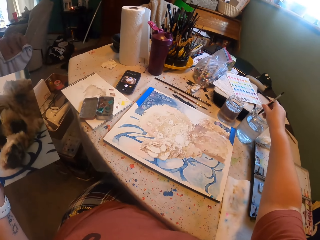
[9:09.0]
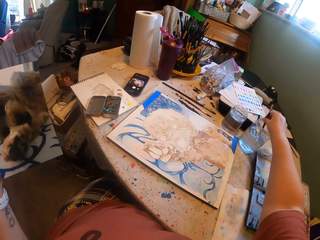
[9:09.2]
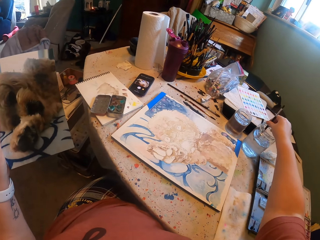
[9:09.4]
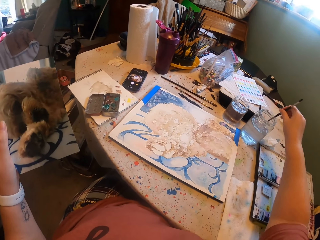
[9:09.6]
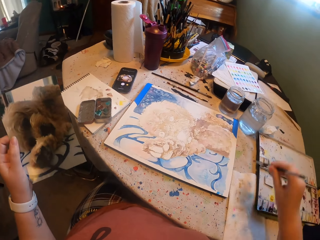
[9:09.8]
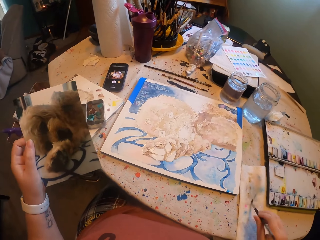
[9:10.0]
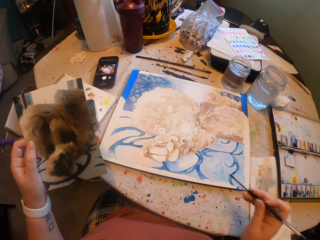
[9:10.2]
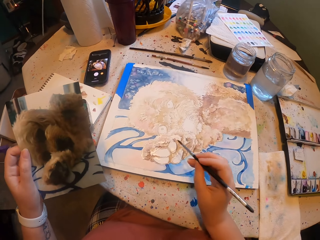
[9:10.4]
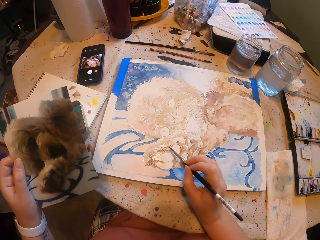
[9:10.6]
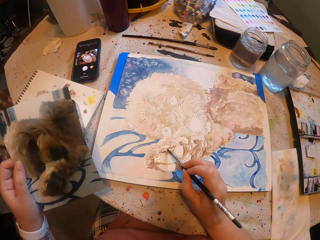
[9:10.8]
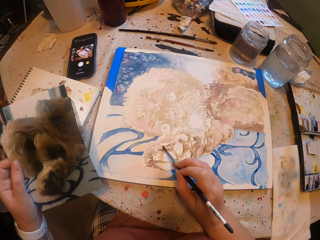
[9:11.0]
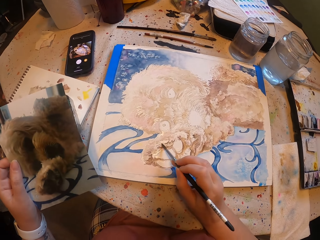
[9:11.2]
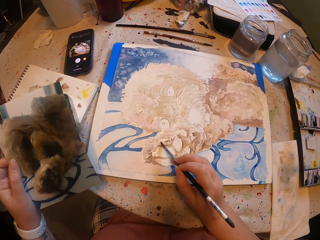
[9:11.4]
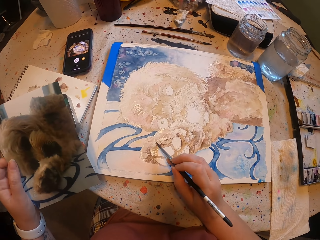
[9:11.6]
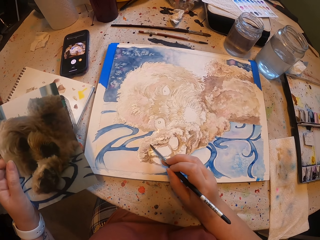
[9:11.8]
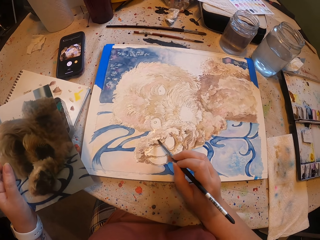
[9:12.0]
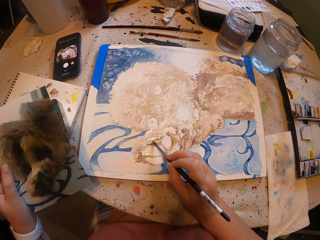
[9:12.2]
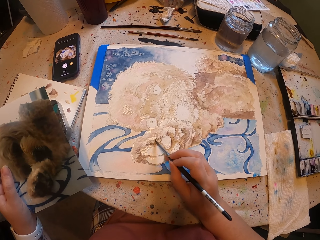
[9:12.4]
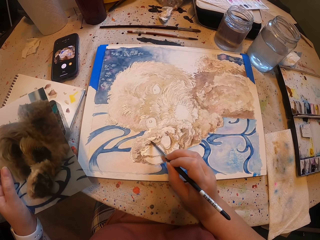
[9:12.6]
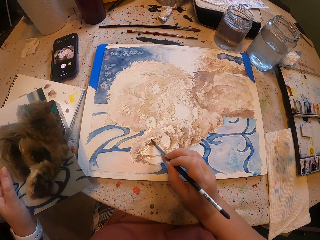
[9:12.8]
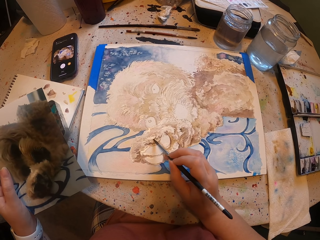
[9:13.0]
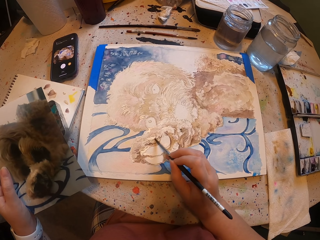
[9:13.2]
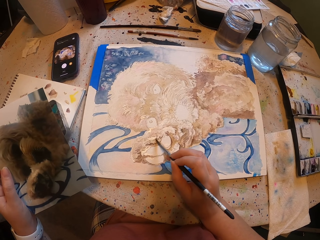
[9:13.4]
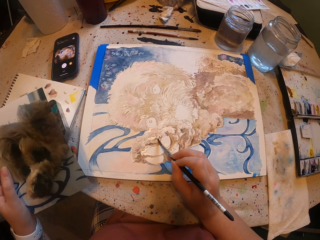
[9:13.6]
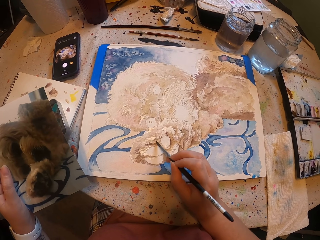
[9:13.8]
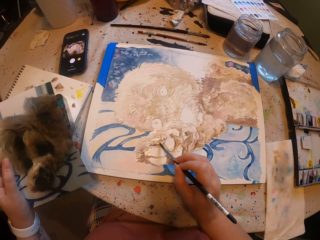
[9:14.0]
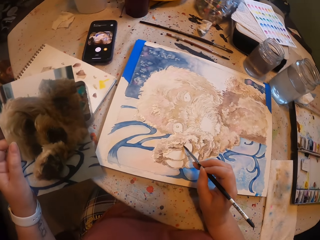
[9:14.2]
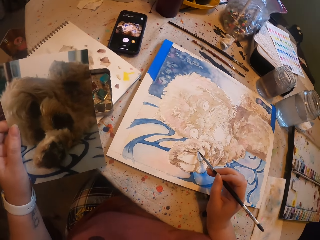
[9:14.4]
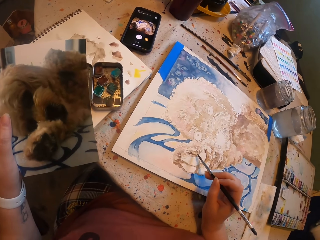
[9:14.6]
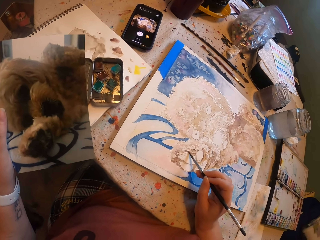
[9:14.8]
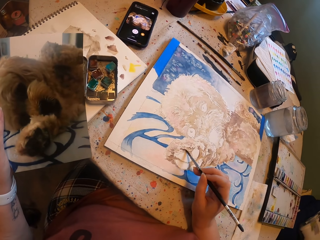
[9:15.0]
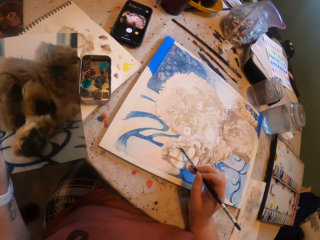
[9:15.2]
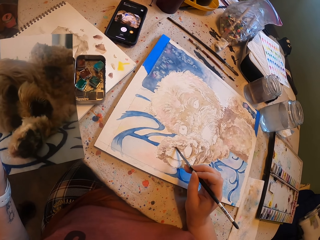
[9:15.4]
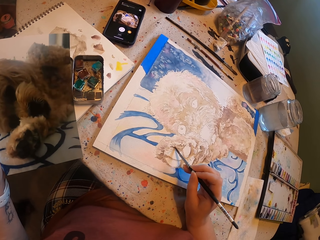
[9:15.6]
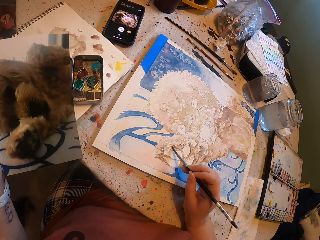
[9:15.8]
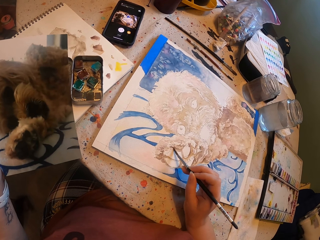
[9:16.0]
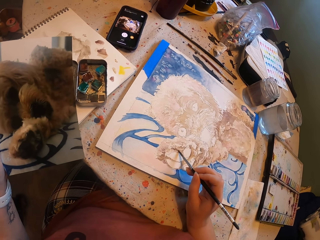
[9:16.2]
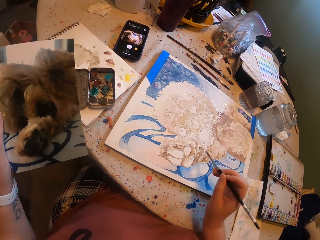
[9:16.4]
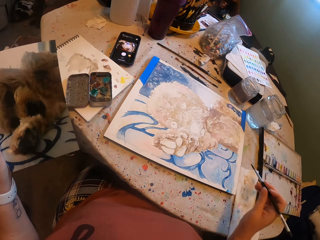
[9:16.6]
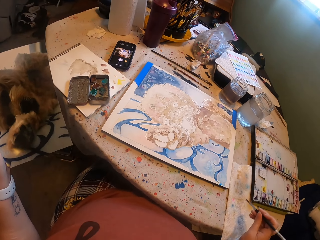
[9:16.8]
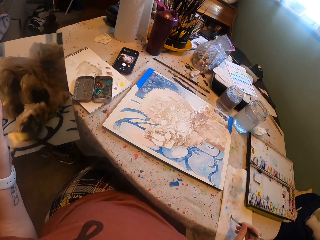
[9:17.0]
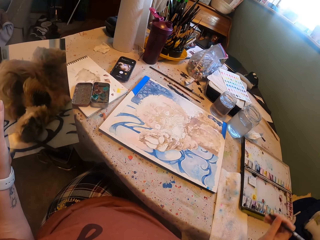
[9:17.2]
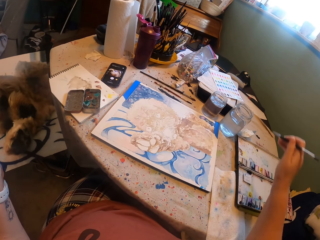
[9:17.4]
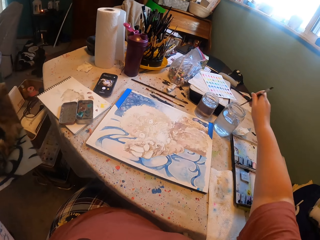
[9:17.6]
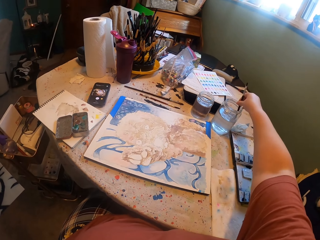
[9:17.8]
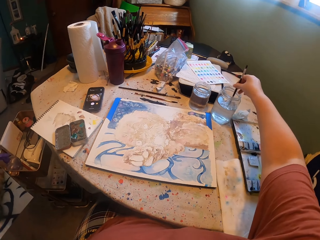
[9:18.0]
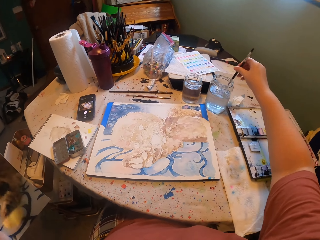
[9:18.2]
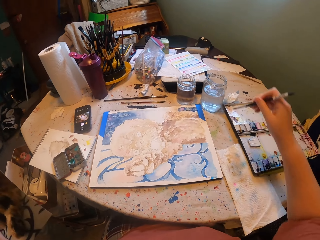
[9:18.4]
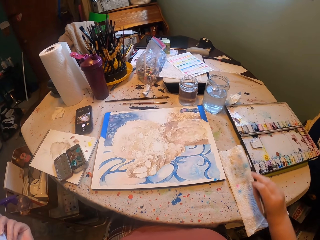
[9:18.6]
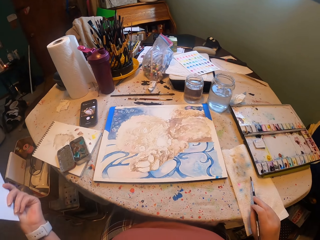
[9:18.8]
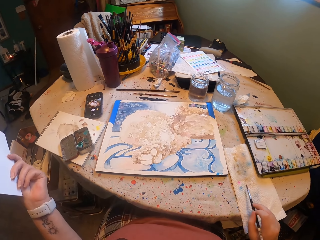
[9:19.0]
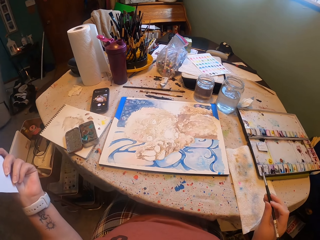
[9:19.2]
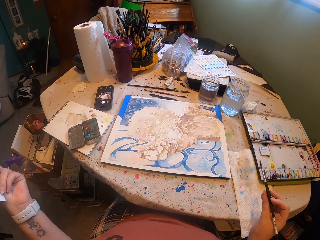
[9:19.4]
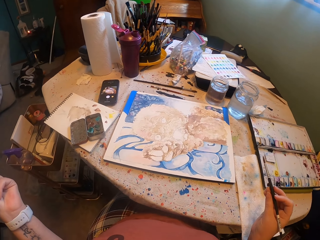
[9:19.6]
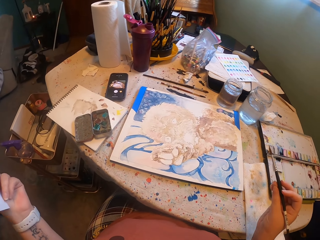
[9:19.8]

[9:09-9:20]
The camera wearer dips the paint brush in the water. They paint the art with the paint brush. They dip the paint brush in the water.

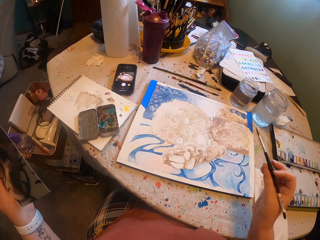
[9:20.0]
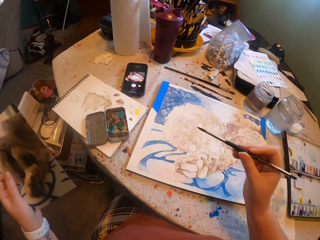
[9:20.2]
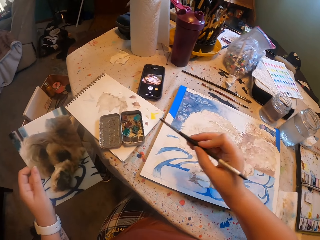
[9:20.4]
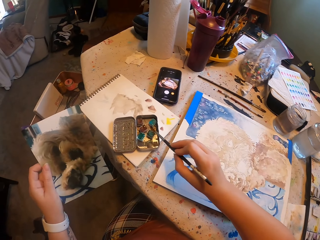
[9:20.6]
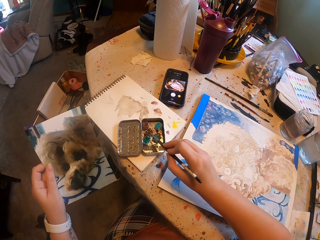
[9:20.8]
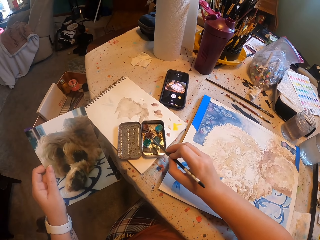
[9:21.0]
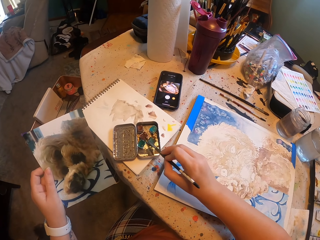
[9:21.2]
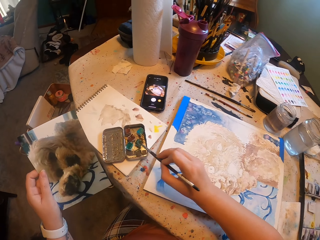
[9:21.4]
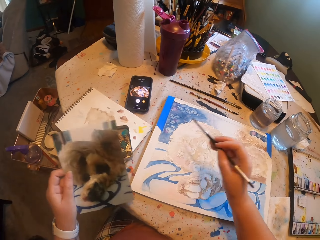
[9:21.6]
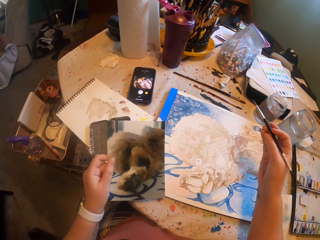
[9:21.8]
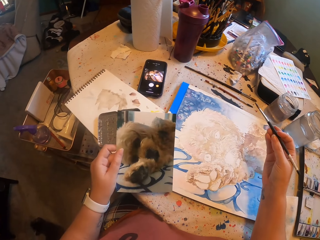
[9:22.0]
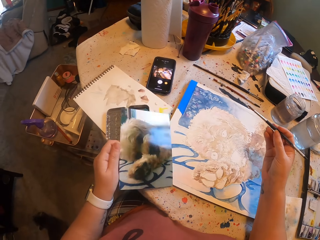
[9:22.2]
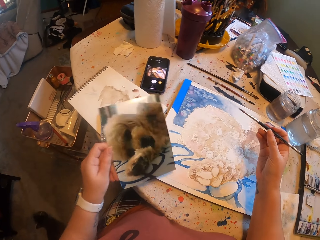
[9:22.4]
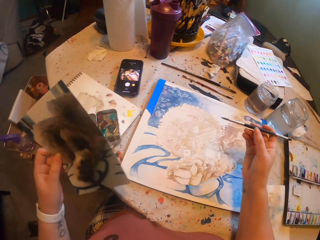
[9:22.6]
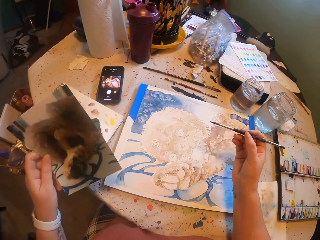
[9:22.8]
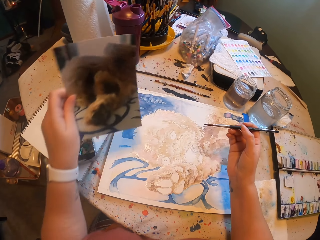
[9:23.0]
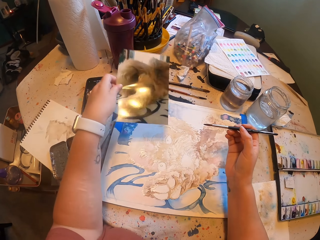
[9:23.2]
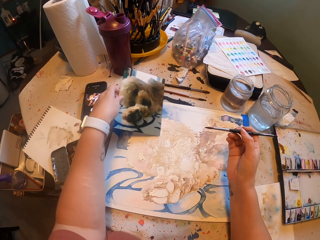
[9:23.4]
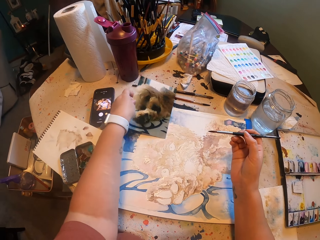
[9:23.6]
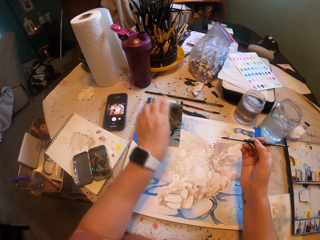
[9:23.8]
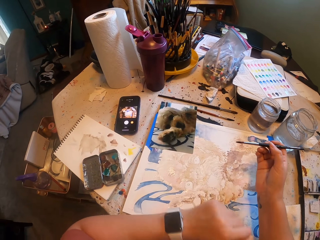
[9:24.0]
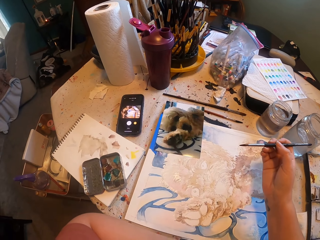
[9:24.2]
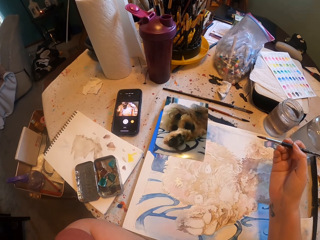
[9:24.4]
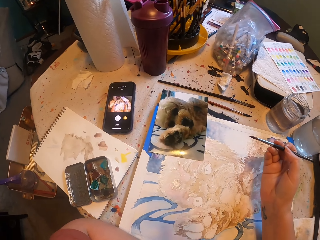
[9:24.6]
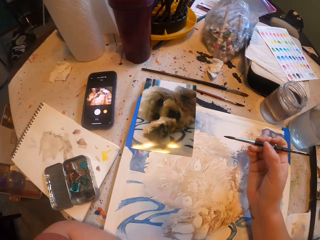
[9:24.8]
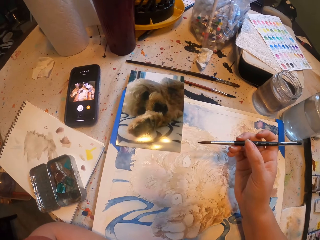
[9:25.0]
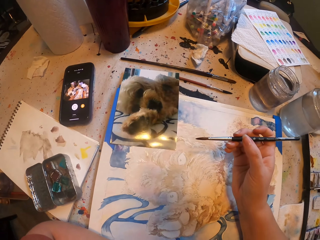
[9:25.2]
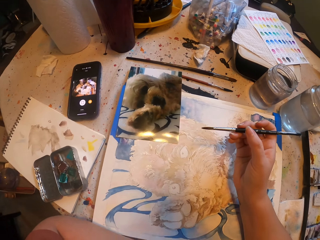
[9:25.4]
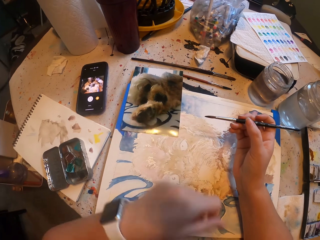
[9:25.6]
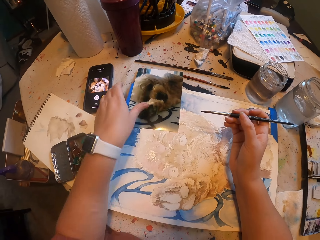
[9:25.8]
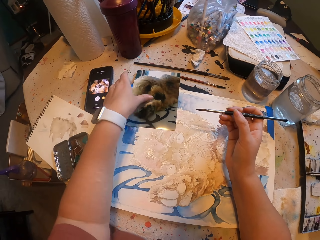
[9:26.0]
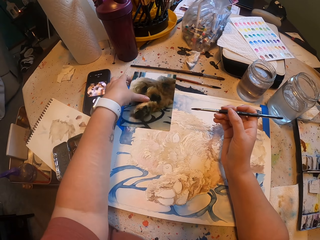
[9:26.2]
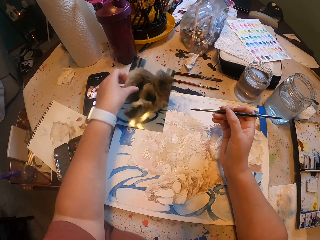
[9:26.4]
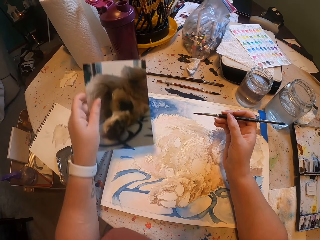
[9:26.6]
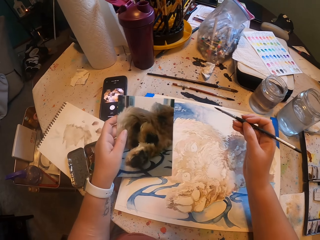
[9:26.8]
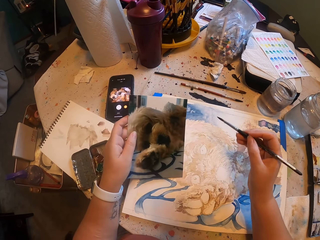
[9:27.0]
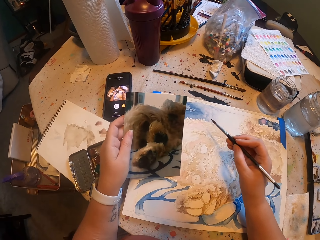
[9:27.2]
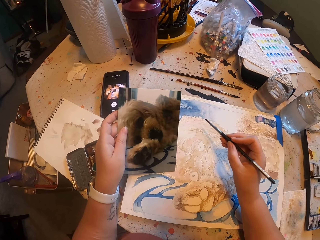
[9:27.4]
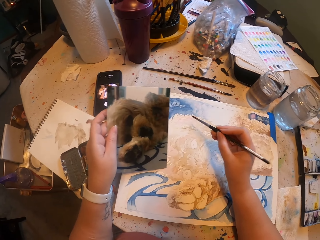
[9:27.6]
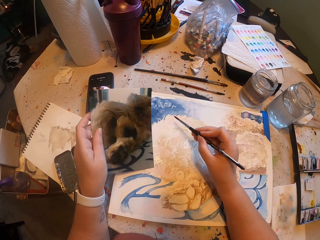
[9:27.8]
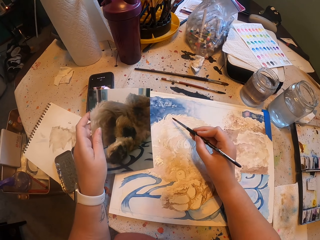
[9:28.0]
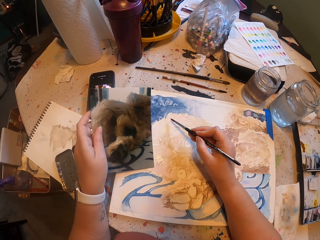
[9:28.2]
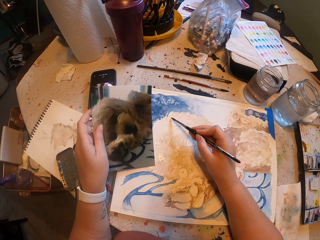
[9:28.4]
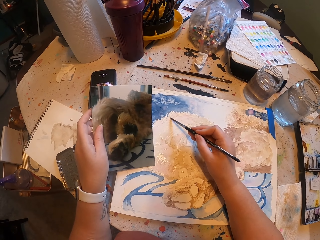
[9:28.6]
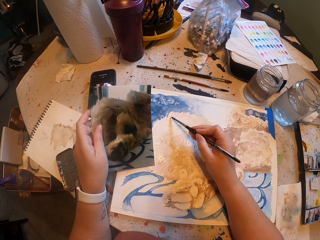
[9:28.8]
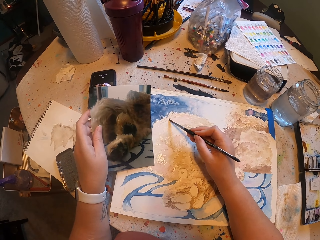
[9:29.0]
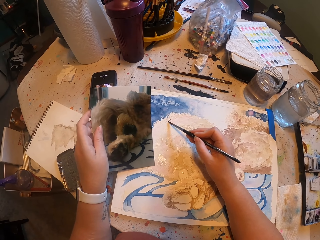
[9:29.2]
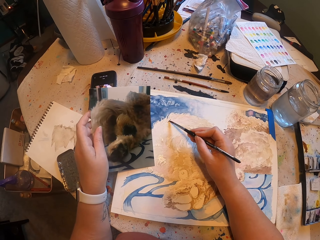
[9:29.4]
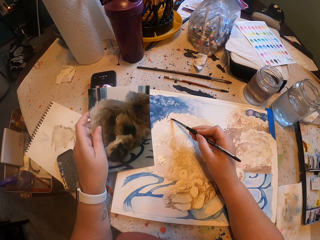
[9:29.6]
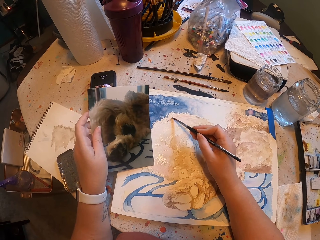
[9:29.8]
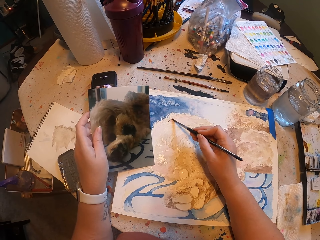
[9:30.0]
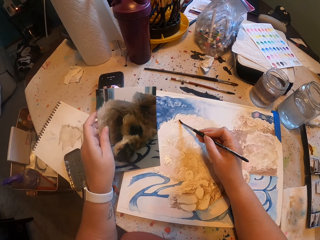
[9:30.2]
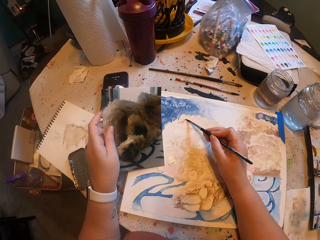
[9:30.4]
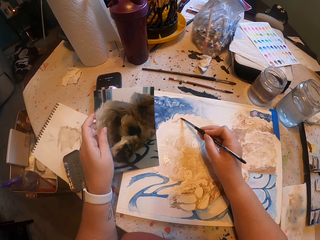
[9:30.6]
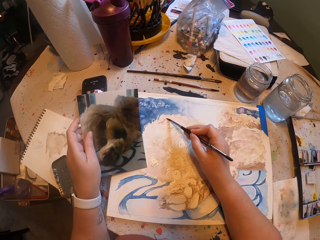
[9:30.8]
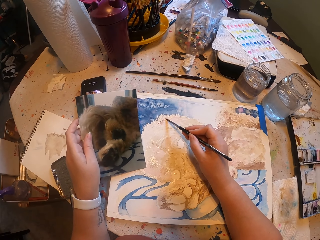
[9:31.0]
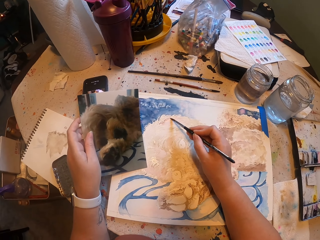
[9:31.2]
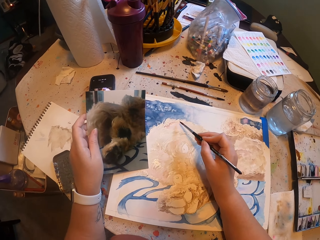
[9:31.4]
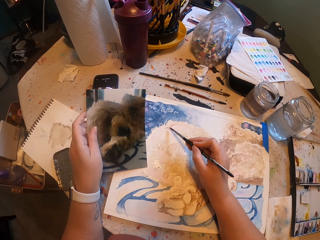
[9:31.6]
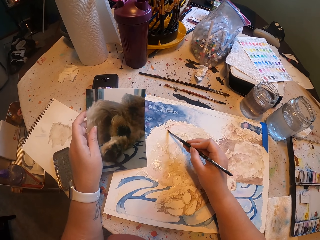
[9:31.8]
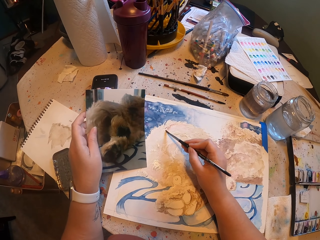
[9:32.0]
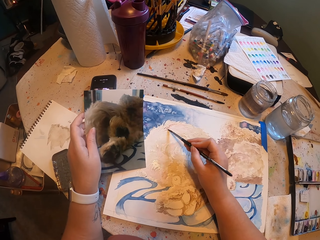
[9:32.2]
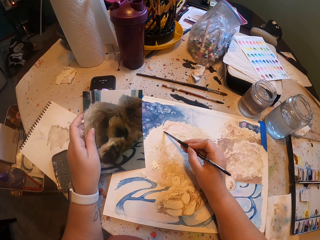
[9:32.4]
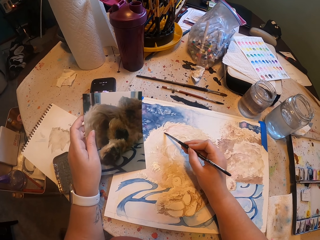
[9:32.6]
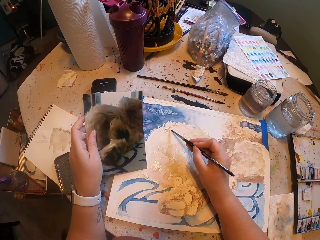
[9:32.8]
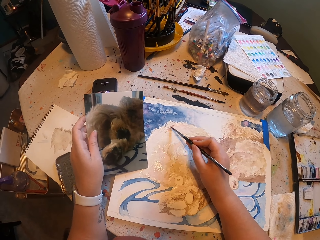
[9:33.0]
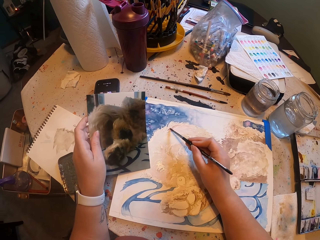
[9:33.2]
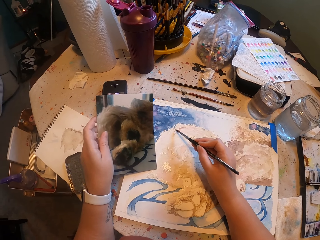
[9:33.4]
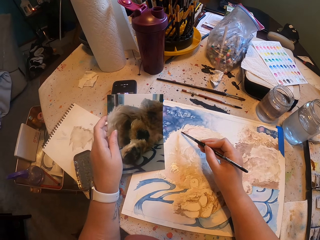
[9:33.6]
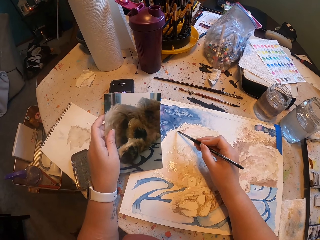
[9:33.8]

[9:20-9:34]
The camera wearer dips the paint brush in the paint. They paint. They put a picture on the canvas. They pick up the picture. They paint on the canvas.
